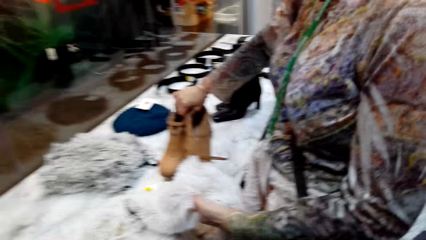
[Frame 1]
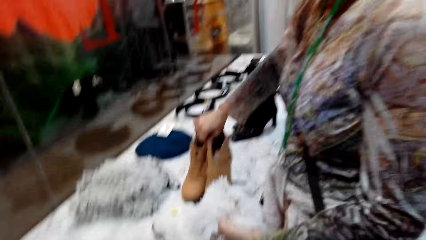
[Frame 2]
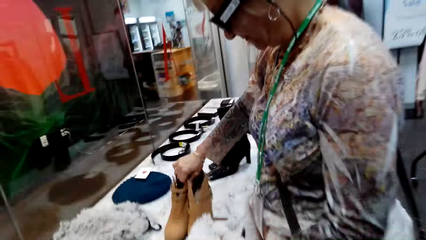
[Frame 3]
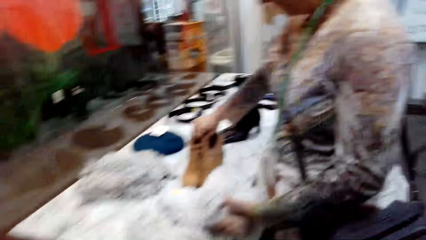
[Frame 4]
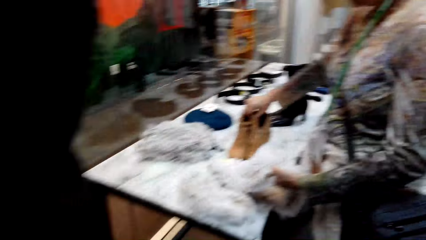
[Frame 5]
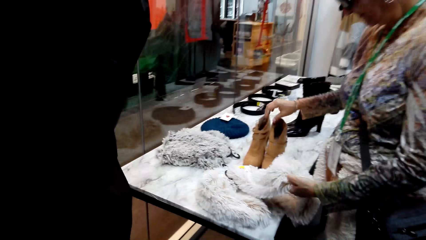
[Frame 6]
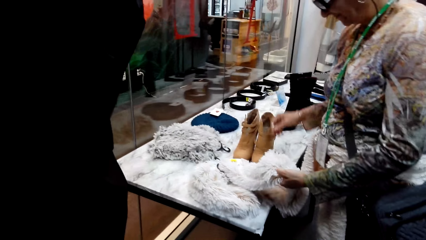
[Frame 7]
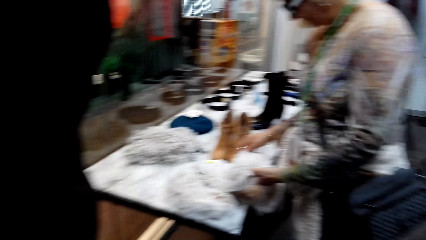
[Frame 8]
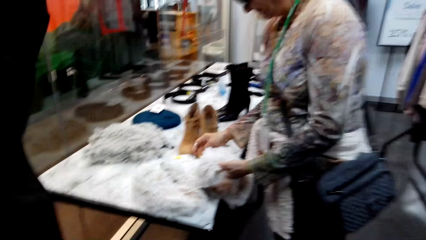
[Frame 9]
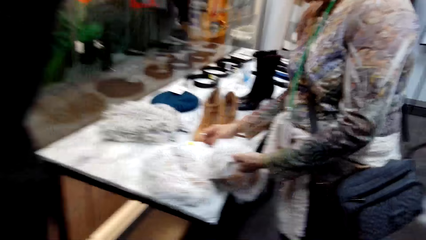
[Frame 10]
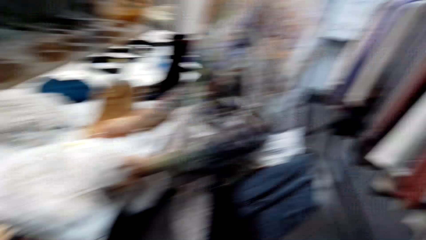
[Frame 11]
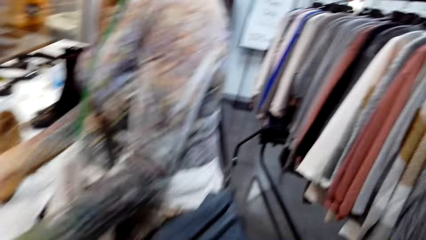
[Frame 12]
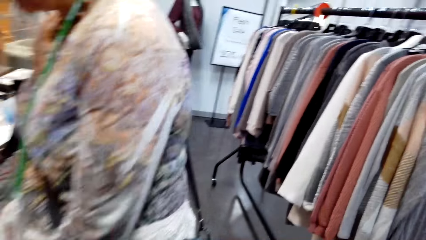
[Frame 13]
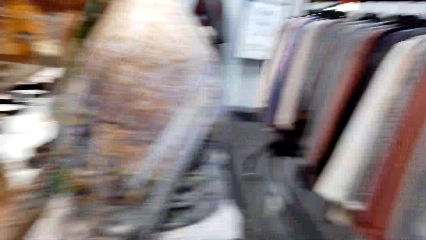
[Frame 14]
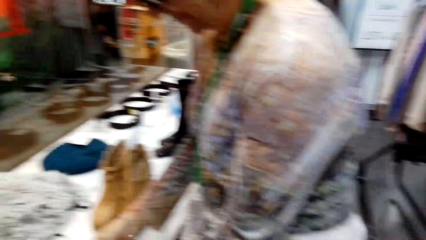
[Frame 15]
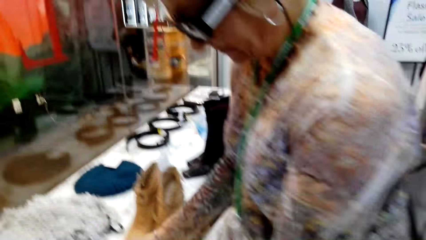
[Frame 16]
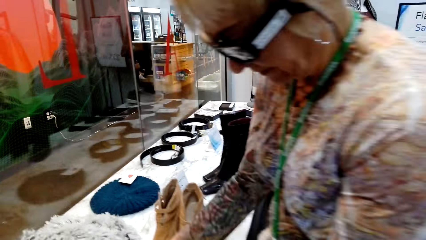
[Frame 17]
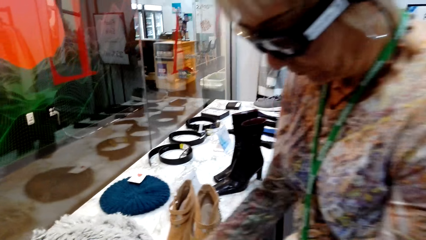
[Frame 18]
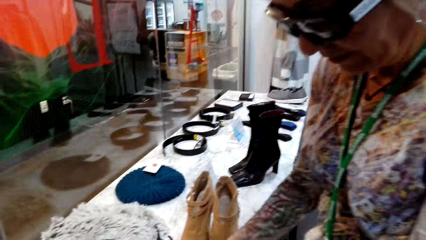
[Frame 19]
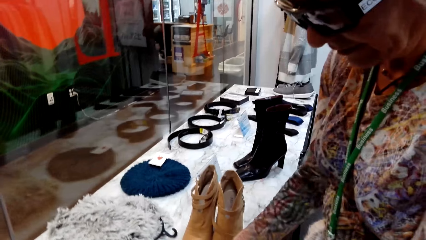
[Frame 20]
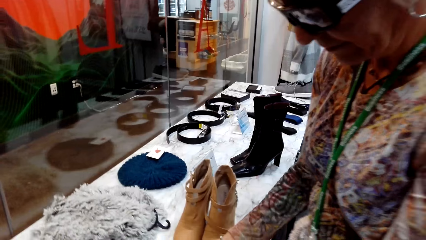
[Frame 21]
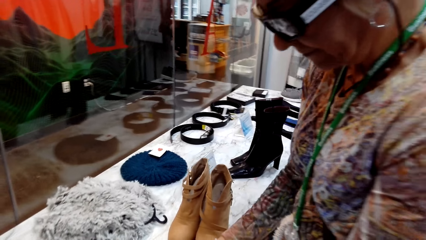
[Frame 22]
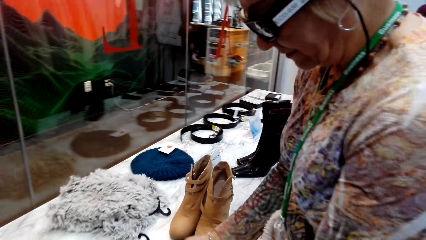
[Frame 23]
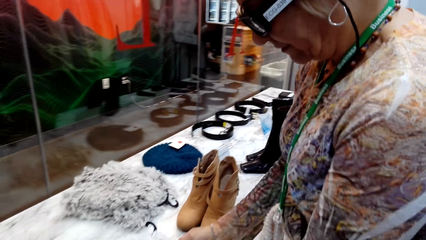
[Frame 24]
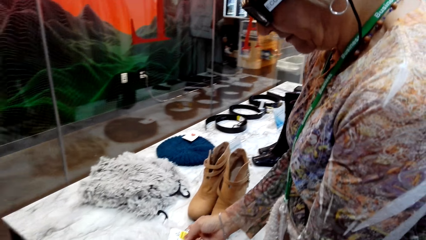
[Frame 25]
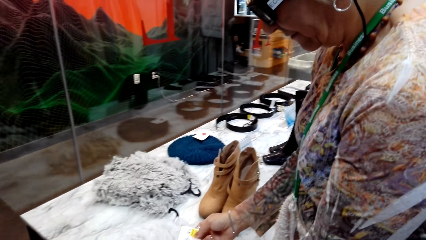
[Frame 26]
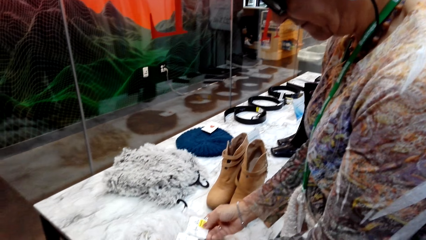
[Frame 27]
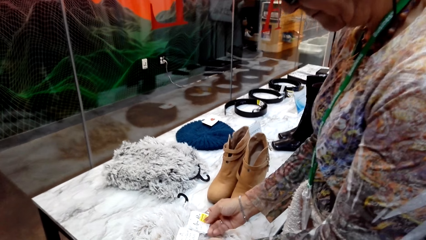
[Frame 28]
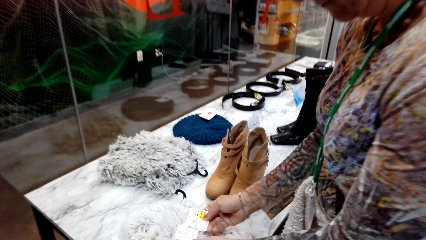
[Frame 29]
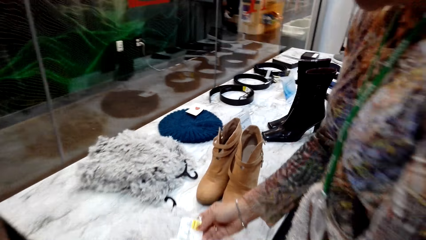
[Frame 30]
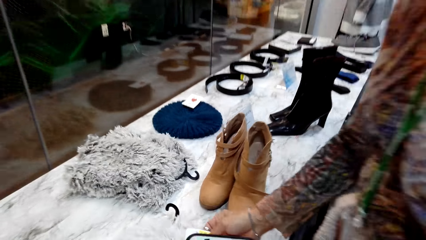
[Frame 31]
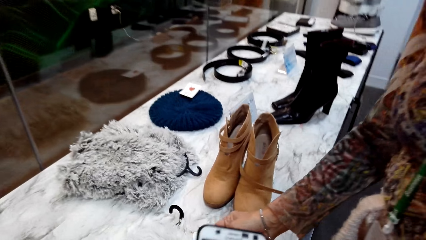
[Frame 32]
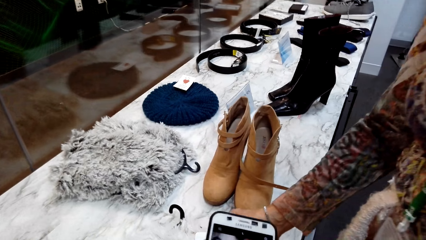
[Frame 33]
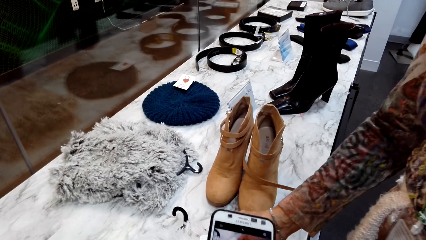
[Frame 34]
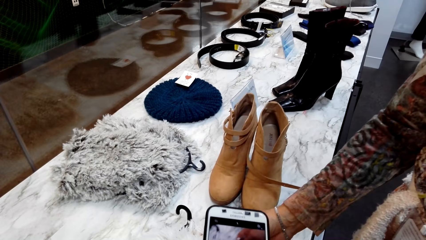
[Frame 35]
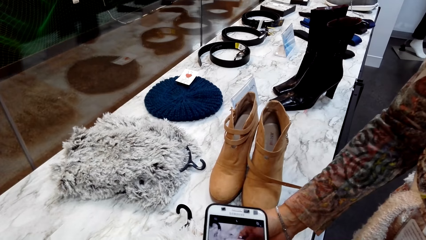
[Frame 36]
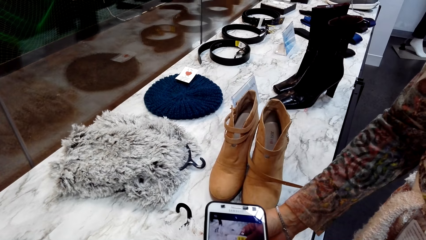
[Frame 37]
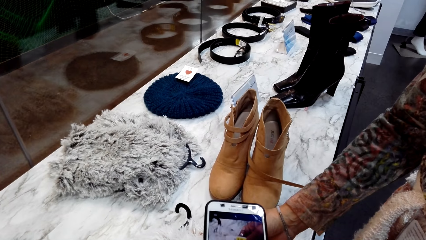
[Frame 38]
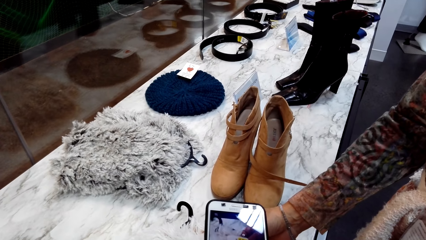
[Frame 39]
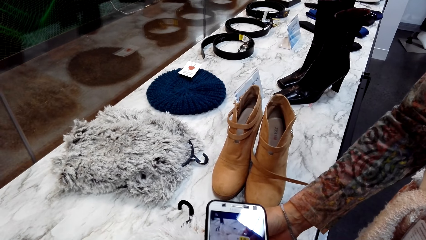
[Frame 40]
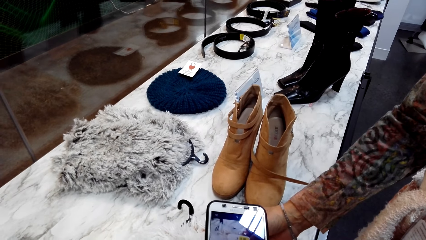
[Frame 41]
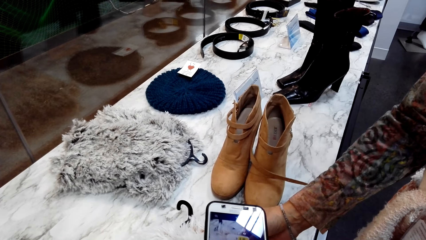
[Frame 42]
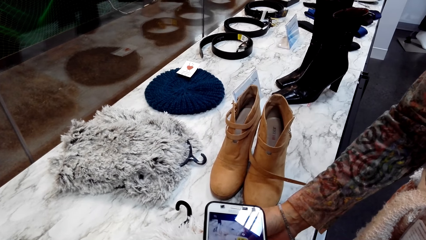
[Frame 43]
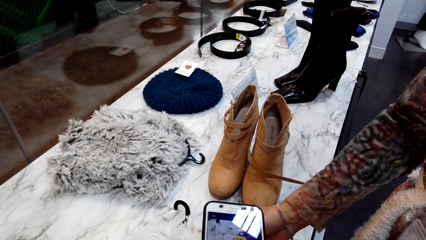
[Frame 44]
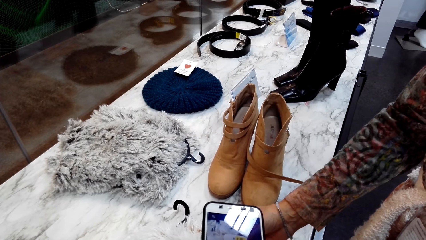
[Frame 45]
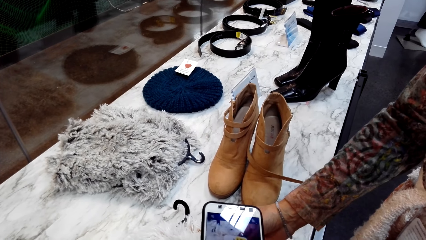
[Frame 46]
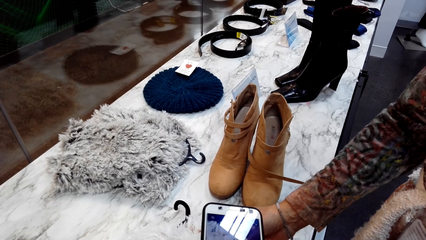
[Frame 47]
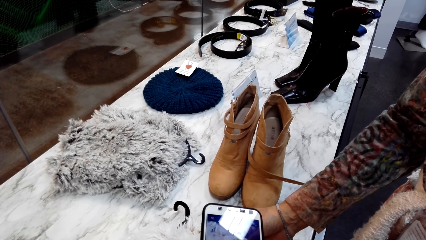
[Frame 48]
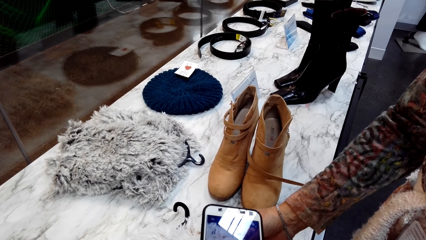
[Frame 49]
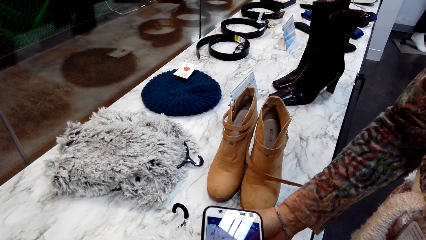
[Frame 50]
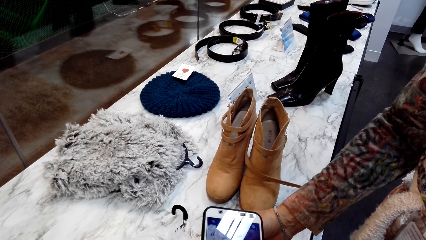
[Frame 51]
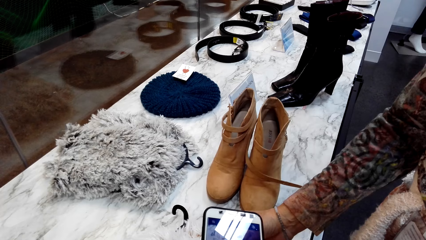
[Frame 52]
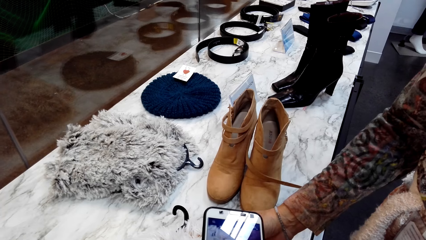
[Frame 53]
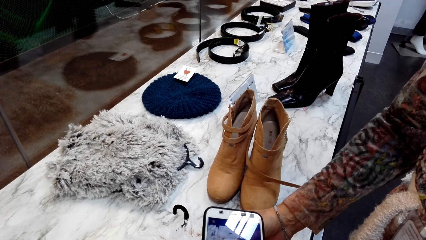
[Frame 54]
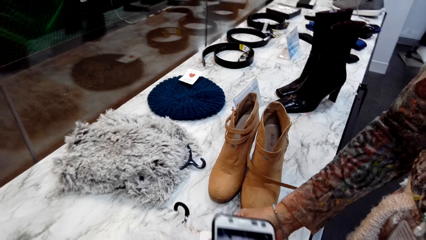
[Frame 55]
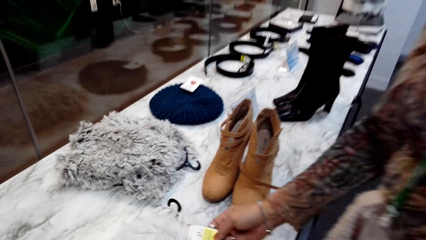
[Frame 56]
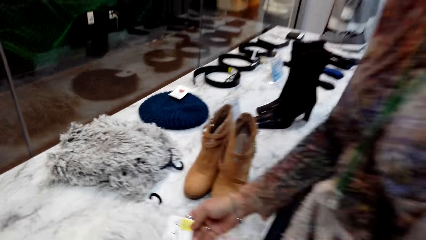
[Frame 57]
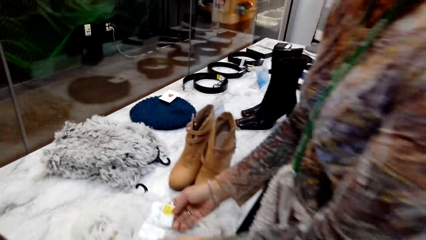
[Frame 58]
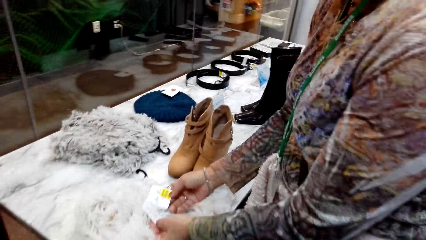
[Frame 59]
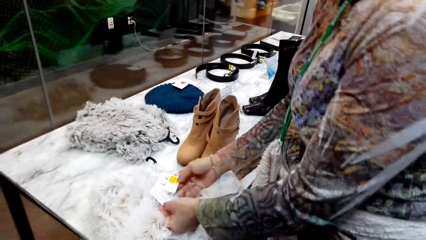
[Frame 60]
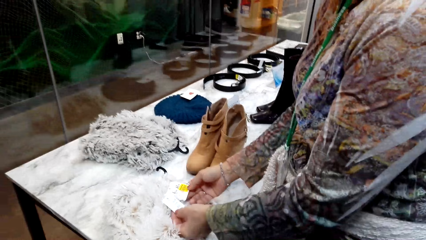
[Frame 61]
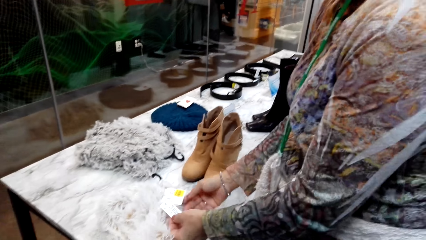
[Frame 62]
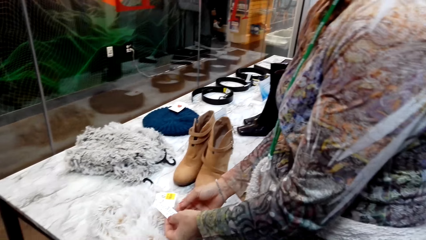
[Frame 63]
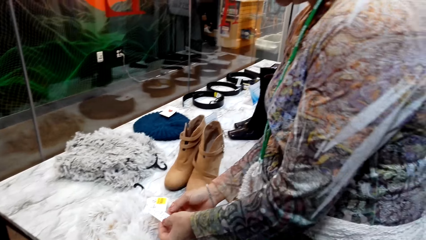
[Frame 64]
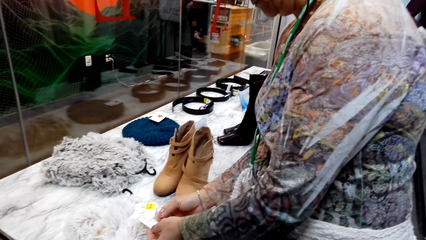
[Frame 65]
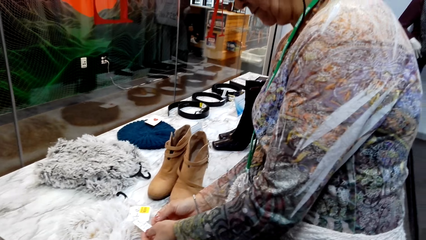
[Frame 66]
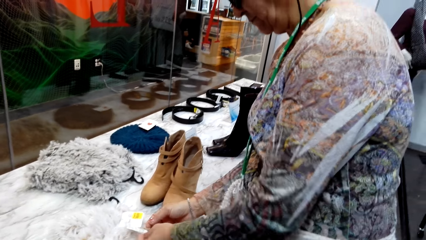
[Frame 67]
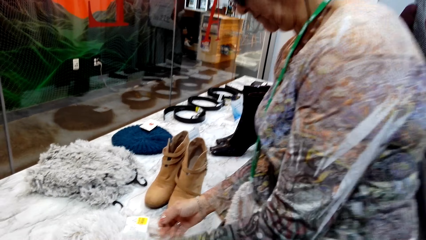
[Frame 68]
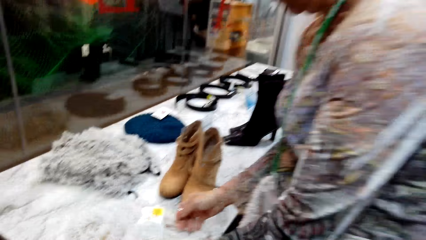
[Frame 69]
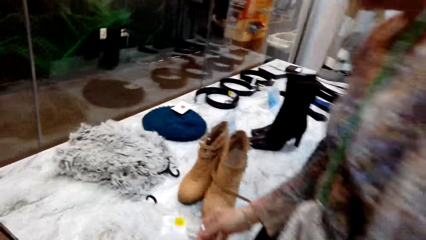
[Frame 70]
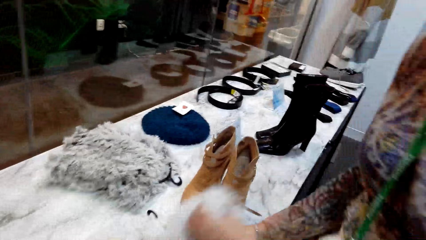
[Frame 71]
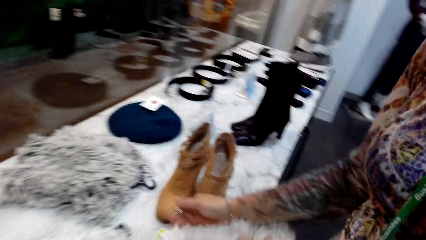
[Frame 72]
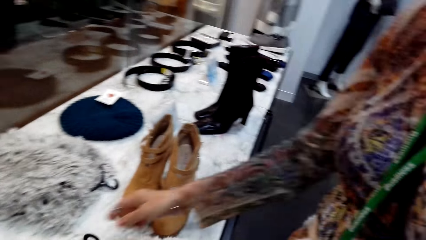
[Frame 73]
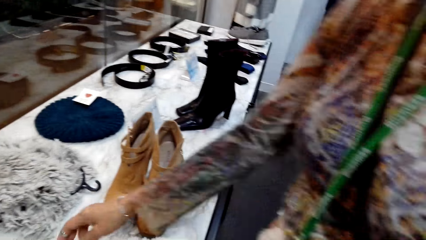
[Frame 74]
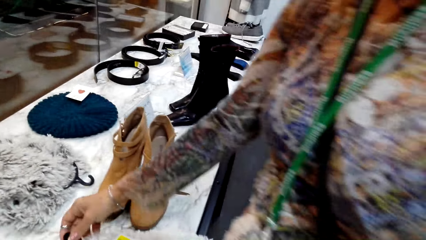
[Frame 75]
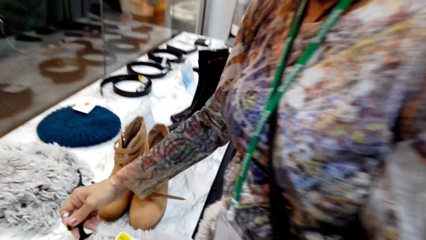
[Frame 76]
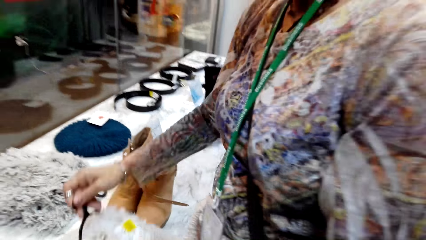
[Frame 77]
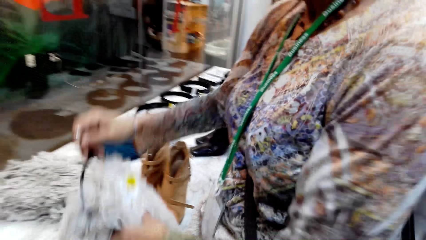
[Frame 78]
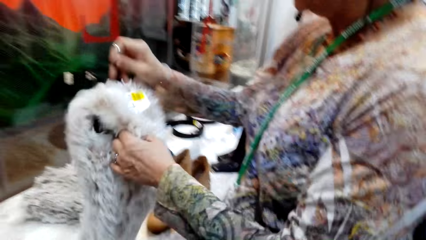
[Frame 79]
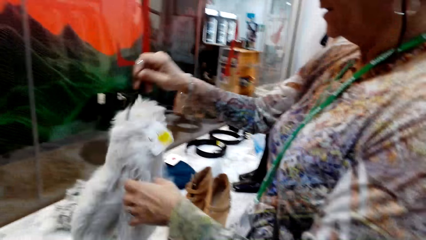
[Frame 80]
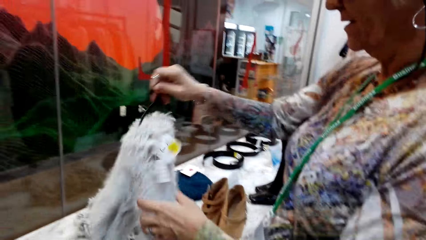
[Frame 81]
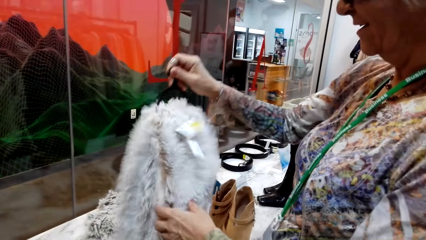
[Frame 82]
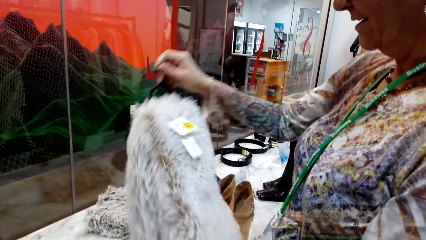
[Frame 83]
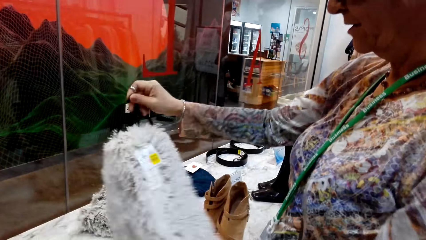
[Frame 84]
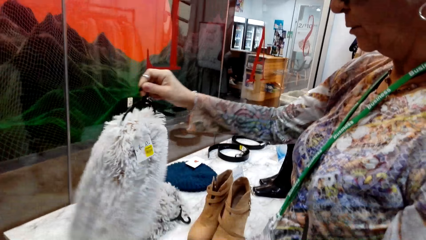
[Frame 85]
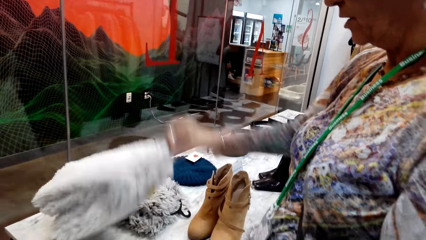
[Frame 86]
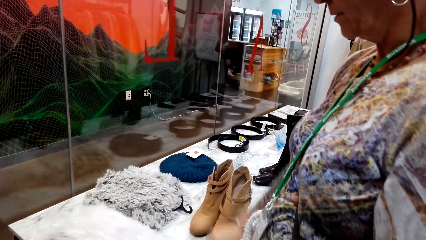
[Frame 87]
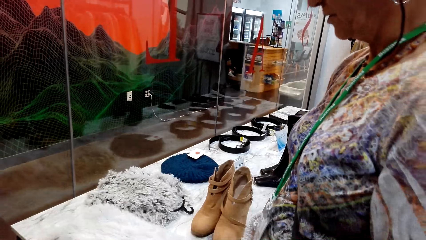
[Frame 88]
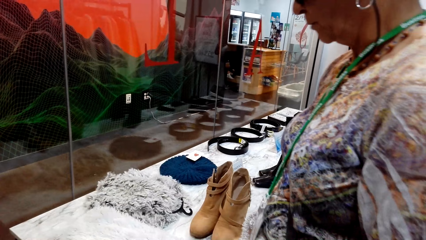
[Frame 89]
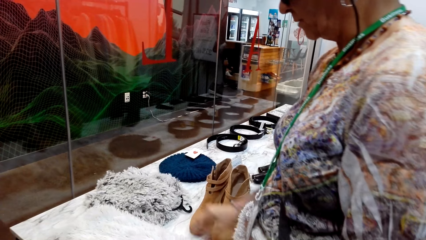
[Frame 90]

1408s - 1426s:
A lady returns shoes. The camera wearer looks around. The lady holds something. The camera wearer takes pictures. The lady holds something. The lady picks something.
